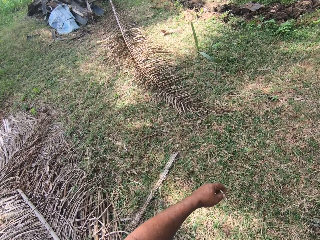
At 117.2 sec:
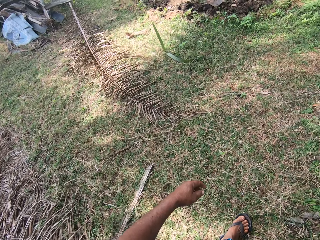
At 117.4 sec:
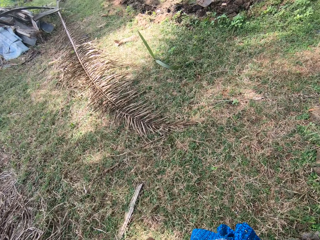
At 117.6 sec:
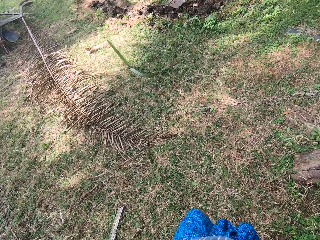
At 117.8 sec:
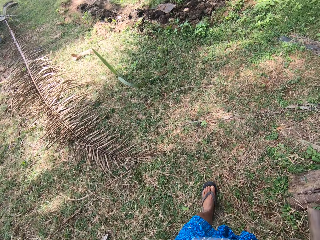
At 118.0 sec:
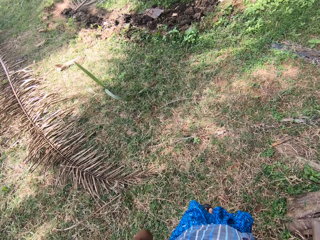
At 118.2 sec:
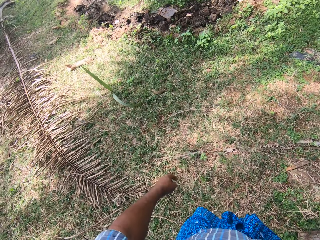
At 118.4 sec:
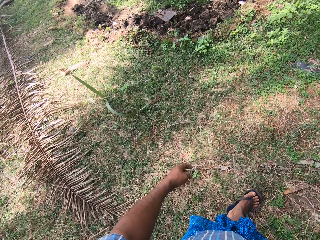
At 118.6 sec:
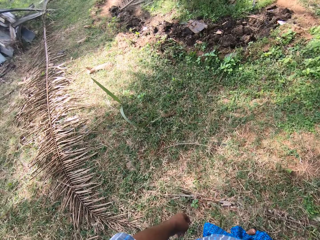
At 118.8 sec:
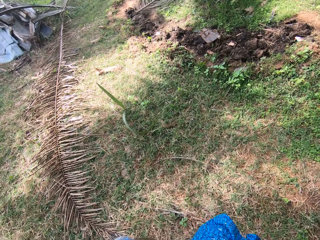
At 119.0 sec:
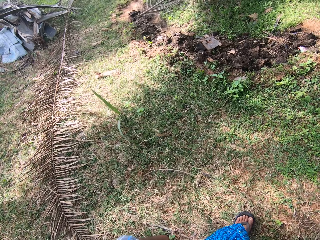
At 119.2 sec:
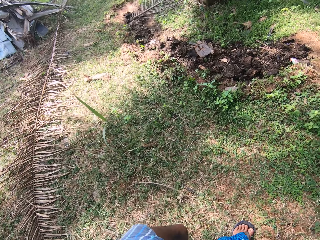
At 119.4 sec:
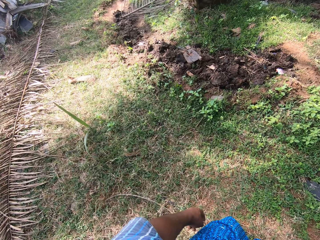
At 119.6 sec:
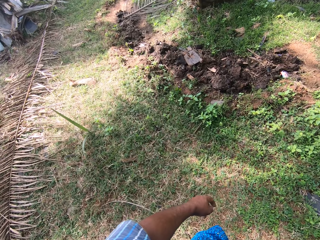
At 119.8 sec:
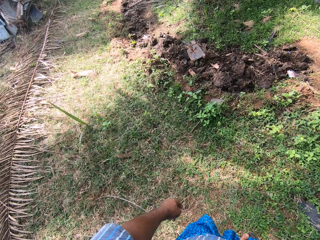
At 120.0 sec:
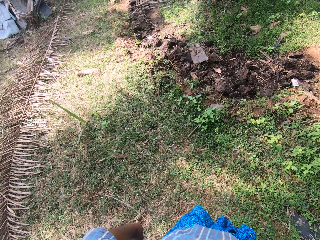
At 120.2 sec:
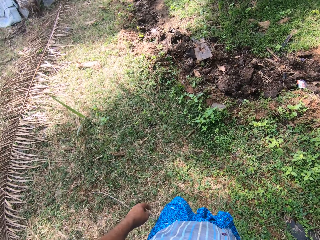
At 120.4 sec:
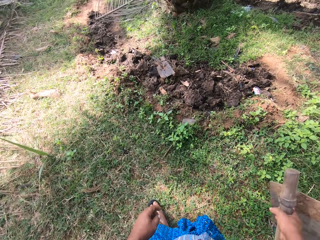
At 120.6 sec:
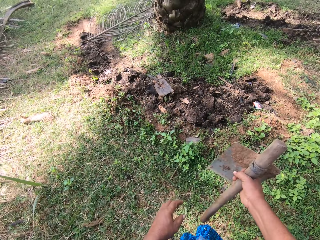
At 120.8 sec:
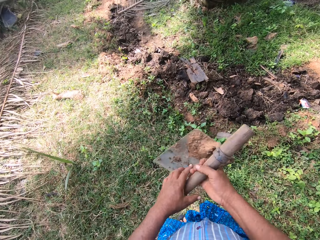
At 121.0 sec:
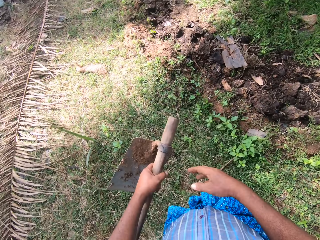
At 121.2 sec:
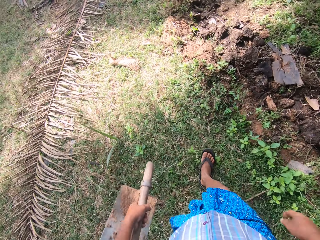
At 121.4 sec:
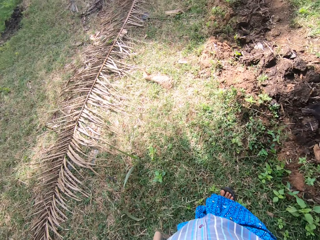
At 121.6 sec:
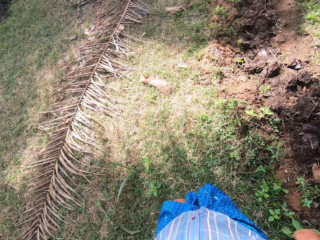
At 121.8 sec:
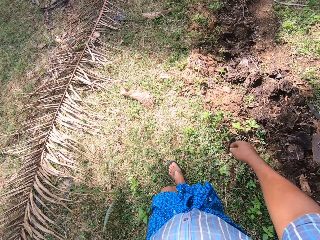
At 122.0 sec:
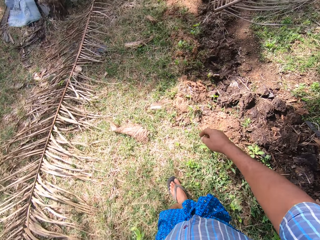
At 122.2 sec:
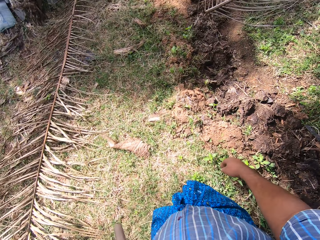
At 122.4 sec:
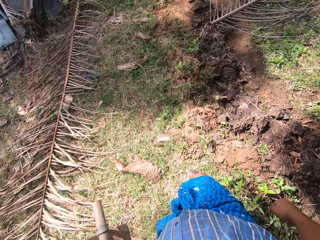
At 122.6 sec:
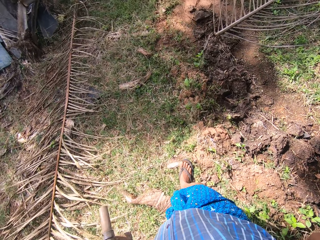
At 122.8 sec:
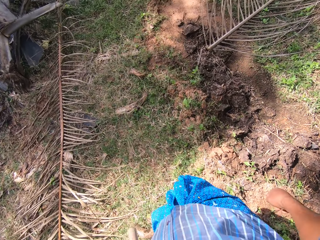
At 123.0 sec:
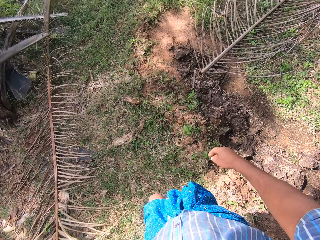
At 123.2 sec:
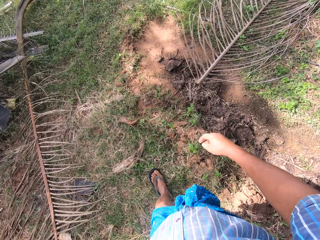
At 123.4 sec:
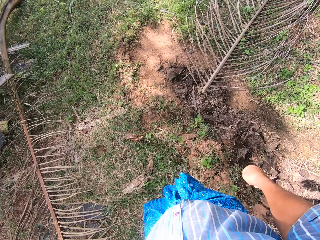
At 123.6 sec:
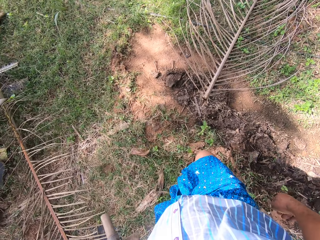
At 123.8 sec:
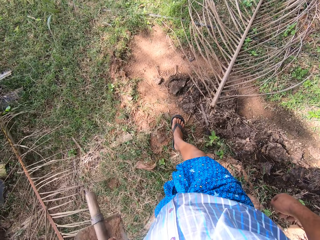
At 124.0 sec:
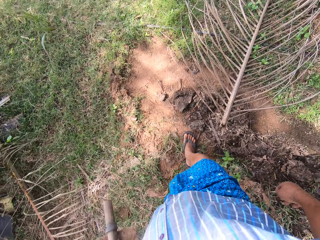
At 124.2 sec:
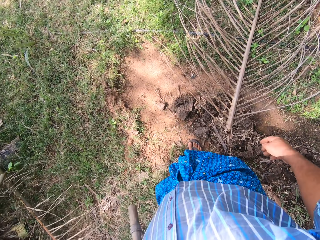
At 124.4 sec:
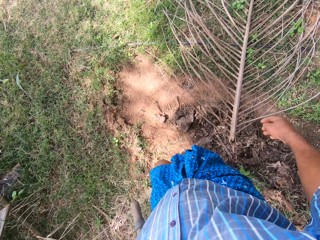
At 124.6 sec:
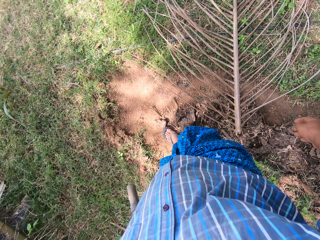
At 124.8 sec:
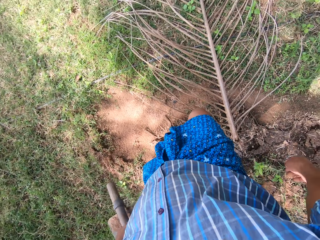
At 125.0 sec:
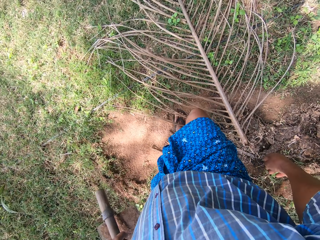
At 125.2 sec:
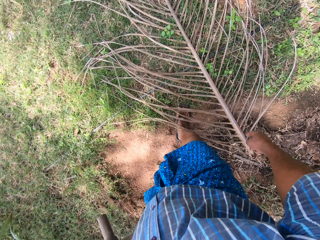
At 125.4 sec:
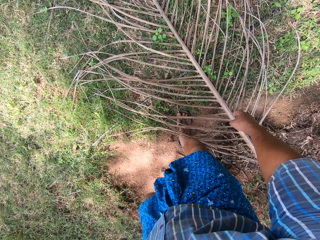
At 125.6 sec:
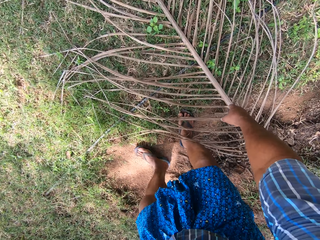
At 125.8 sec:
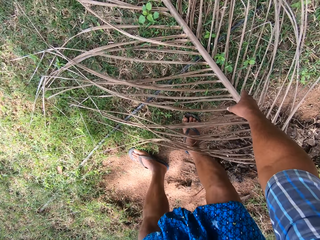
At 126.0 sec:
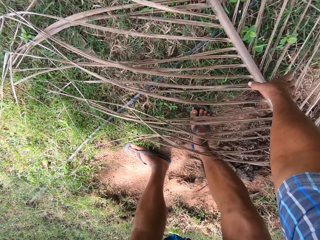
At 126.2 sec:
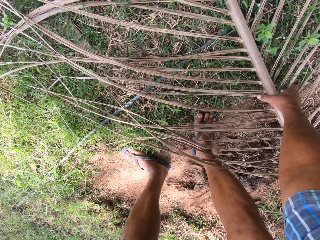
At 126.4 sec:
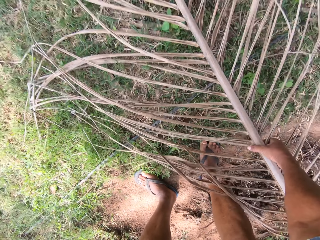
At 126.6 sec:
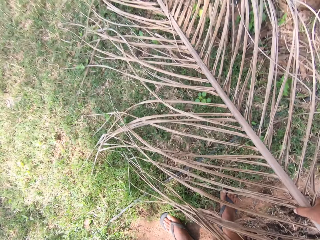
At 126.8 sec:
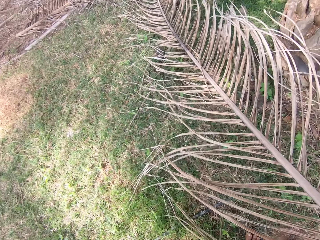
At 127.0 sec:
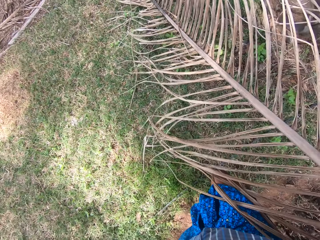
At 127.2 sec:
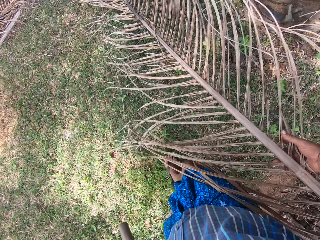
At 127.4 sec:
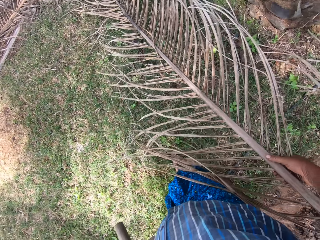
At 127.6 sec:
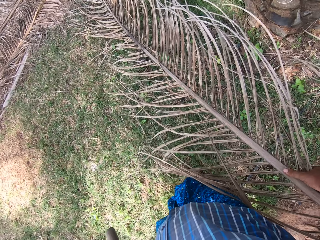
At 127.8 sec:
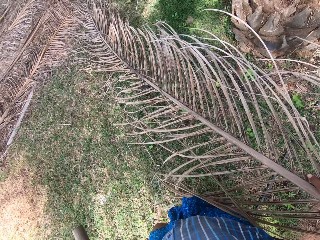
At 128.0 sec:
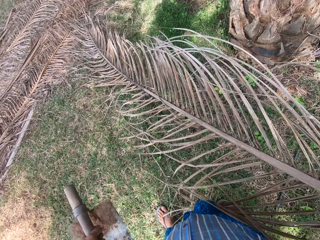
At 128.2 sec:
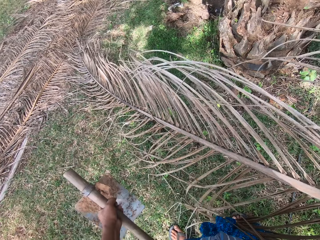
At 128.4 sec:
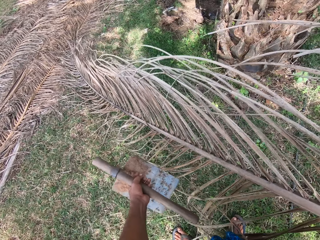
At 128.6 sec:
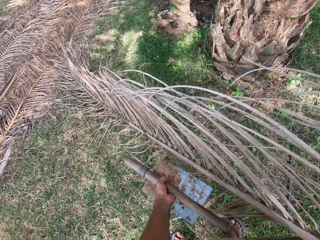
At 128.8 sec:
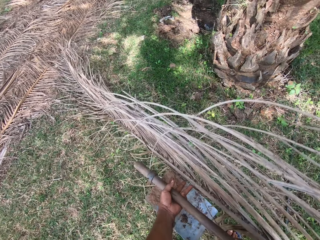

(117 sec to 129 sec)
The camera wearer passes the hoe to his left hand. He walks around. He picks a palm branch from the ground with his right hand.

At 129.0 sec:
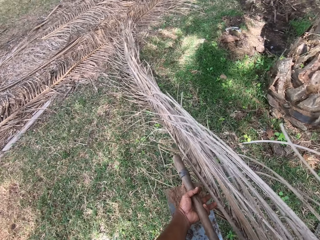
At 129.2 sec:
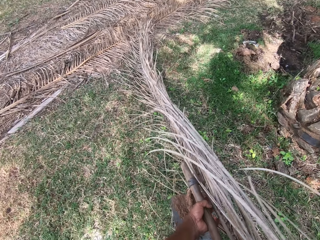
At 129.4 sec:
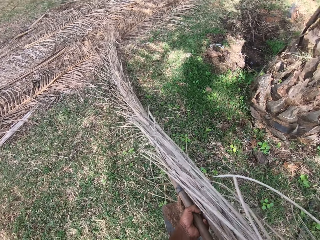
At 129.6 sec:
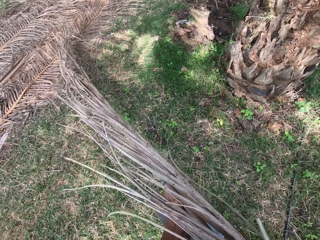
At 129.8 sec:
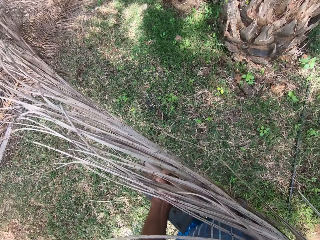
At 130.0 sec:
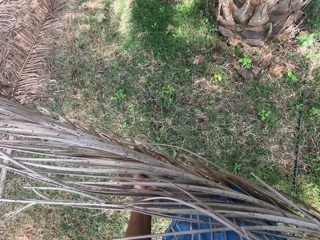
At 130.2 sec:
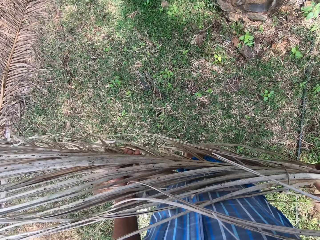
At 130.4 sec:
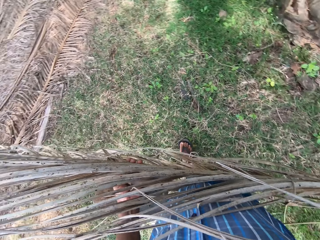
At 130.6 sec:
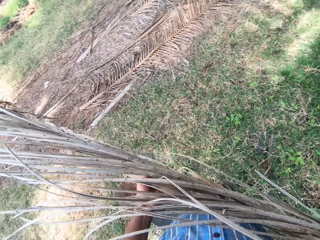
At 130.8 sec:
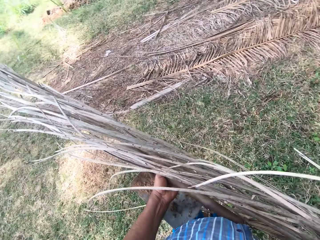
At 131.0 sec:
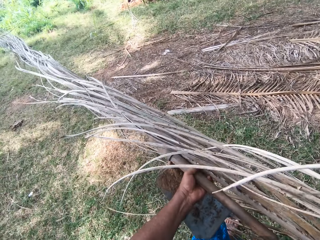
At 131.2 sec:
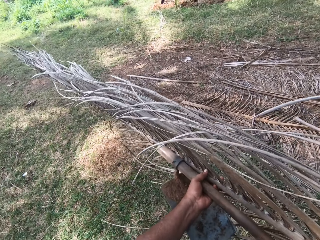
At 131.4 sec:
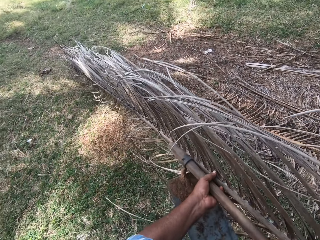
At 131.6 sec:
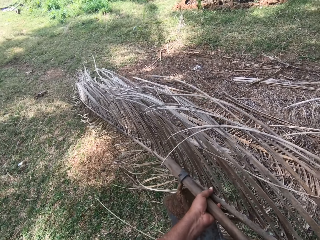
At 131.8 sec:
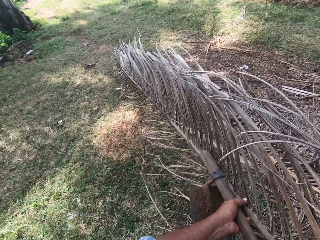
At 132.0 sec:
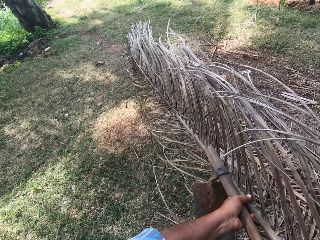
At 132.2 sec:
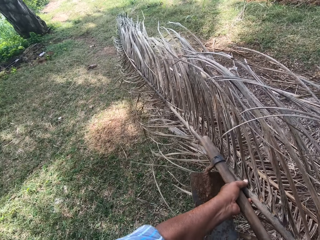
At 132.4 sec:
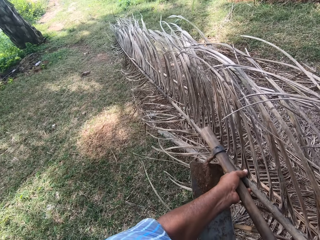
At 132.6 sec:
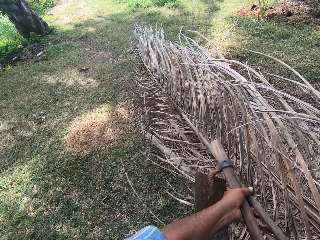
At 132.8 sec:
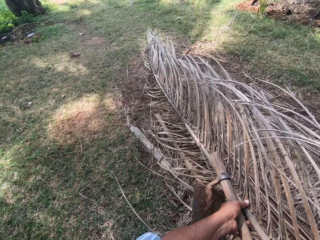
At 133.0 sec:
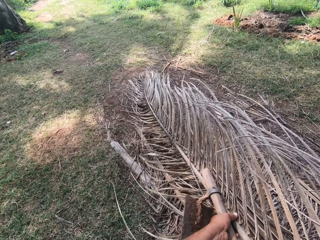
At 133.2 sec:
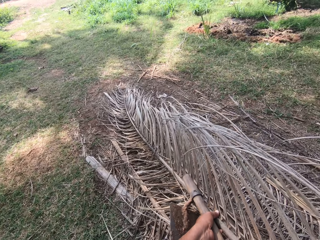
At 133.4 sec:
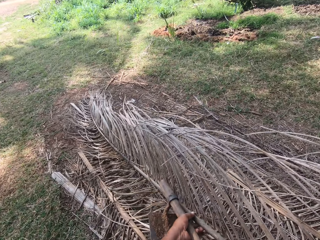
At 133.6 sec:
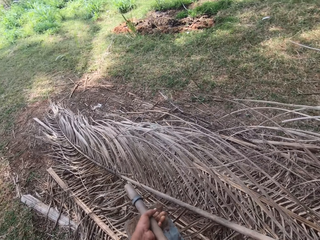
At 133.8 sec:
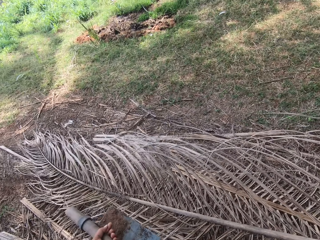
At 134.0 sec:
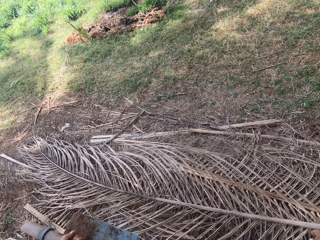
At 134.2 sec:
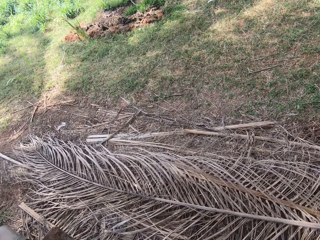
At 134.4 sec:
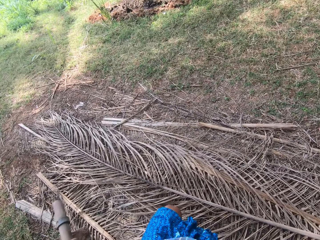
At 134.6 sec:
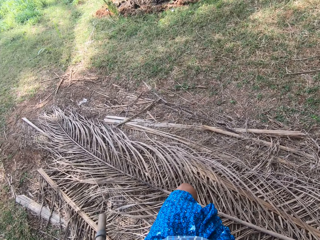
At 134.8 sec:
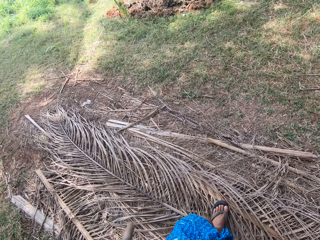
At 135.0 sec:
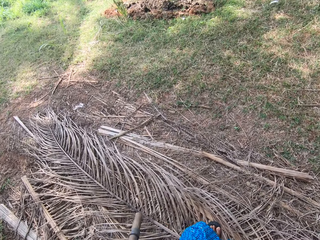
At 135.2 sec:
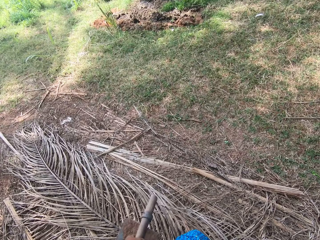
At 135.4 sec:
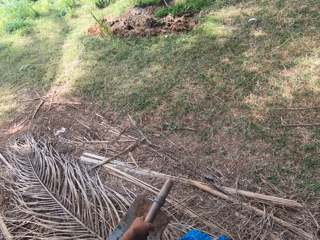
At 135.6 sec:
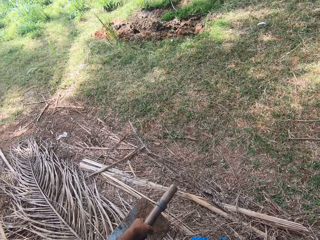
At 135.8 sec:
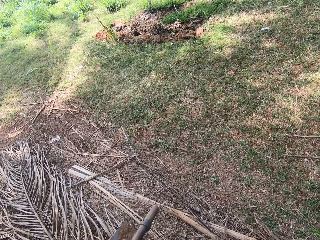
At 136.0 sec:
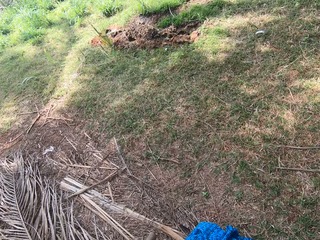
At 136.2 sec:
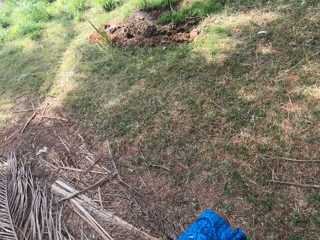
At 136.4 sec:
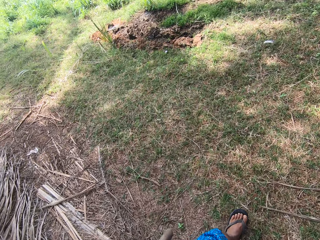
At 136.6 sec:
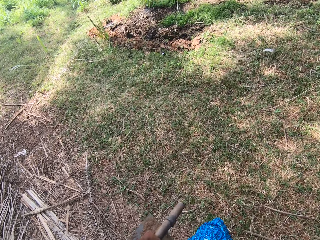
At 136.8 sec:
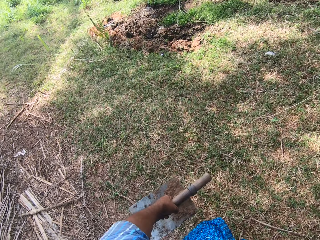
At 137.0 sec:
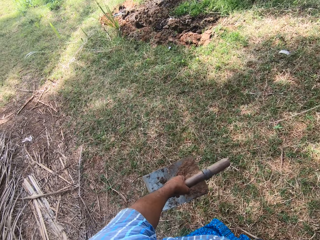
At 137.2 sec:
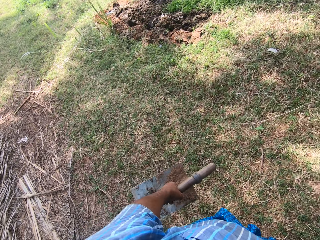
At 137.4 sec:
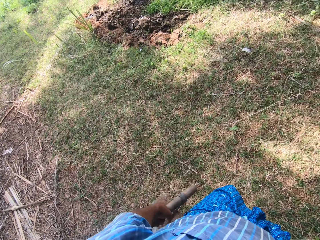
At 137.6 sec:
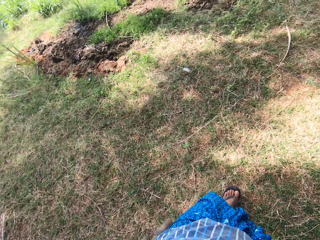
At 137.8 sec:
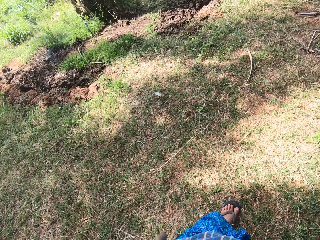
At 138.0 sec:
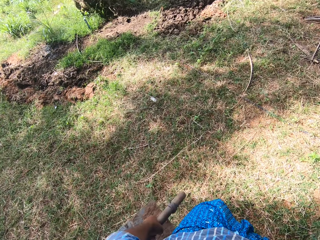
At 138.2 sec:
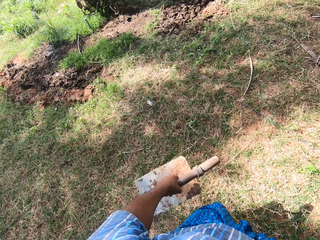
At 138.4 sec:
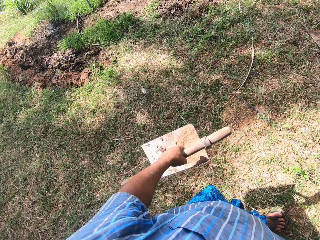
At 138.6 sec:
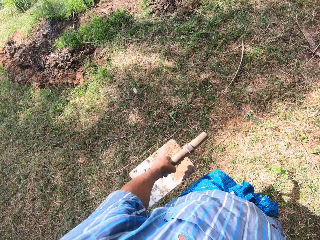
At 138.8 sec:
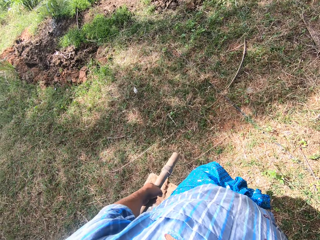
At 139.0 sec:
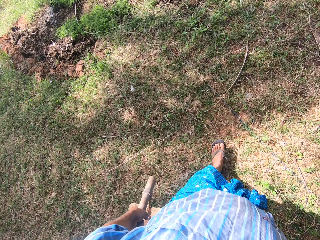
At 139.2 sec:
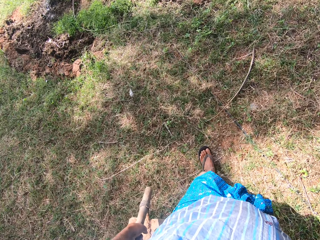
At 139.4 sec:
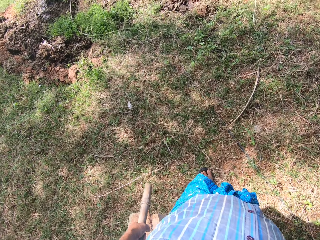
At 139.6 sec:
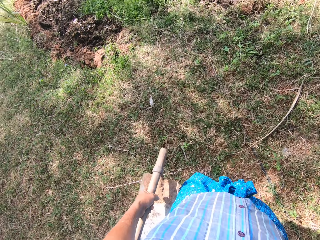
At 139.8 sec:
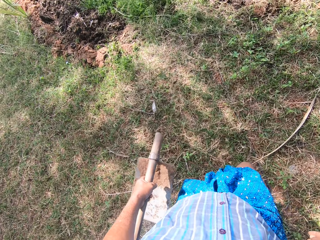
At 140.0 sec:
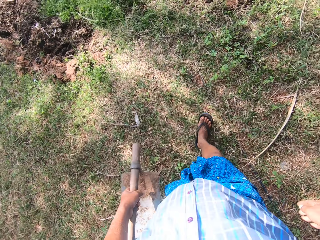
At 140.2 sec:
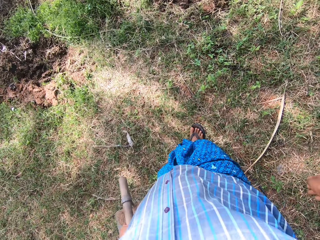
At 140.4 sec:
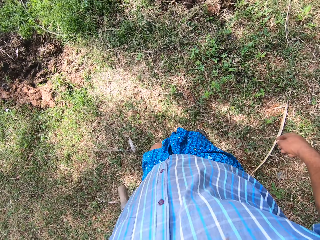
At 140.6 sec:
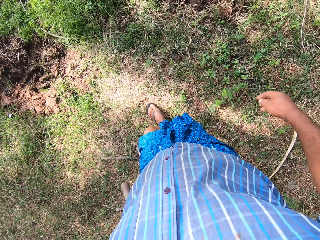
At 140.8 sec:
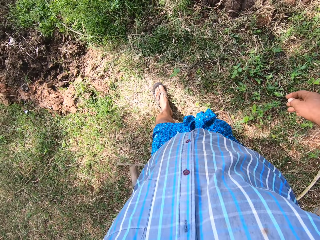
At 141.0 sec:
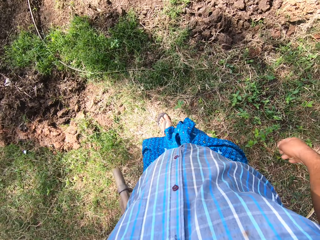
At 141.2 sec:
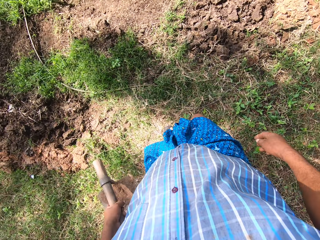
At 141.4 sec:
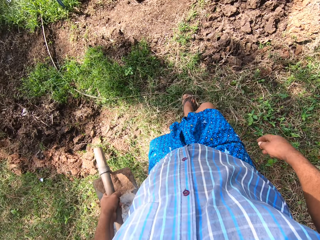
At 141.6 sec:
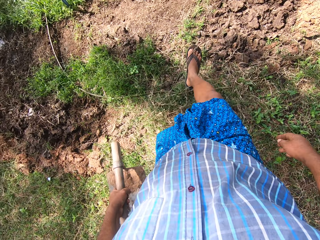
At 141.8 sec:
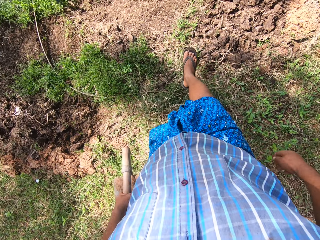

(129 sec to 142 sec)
The camera wearer drops the palm branch on other palm branches with his hands. He drops the palm leaf aside. He moves forward and walks around. He moves dry sticks on the ground with his right leg.
